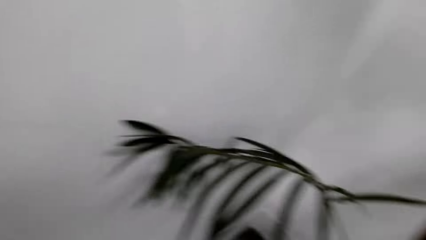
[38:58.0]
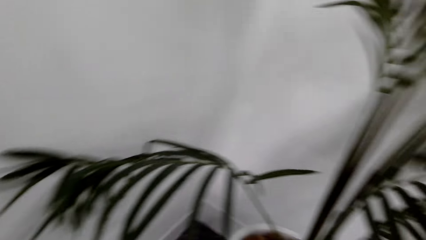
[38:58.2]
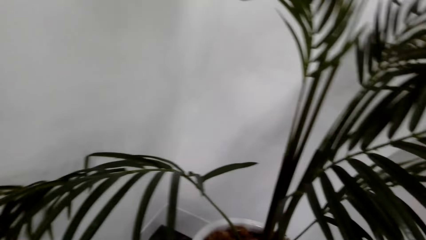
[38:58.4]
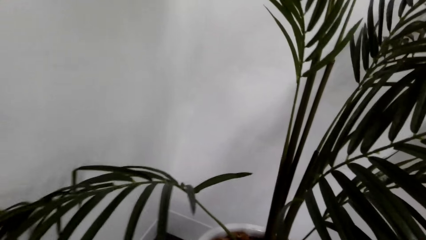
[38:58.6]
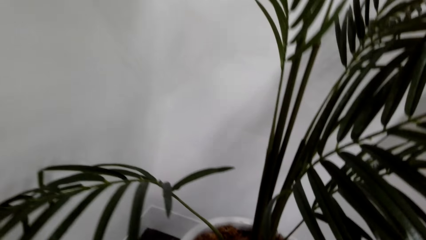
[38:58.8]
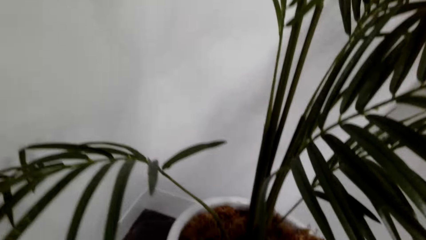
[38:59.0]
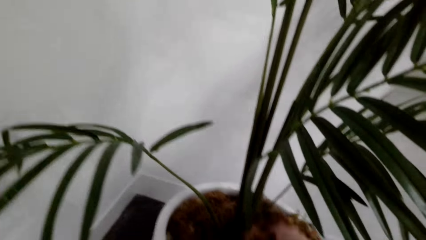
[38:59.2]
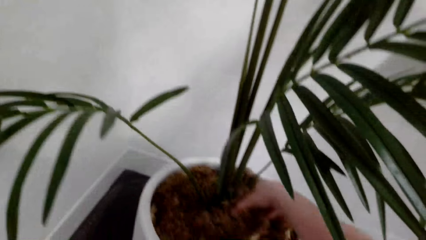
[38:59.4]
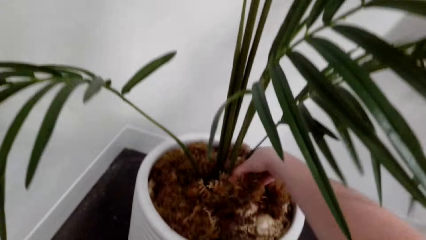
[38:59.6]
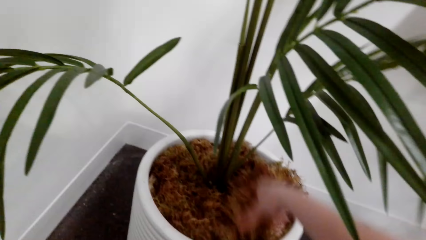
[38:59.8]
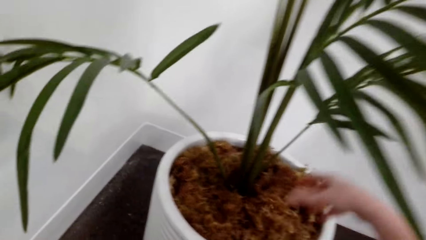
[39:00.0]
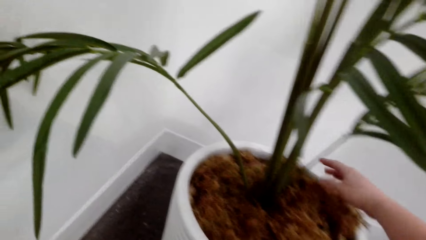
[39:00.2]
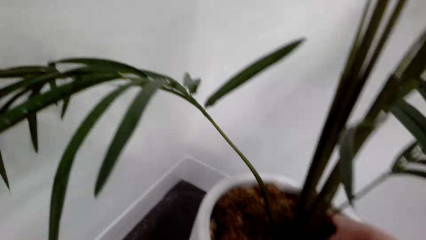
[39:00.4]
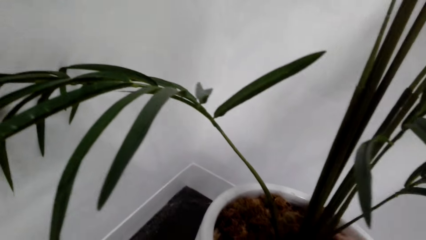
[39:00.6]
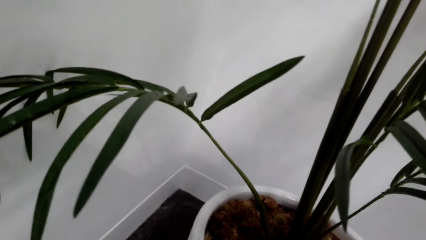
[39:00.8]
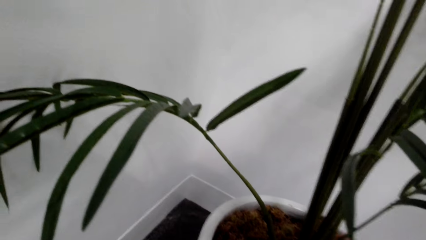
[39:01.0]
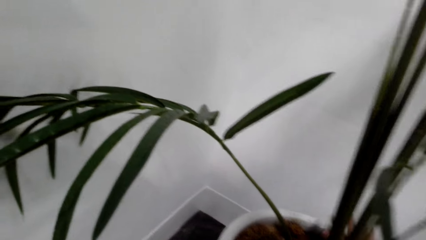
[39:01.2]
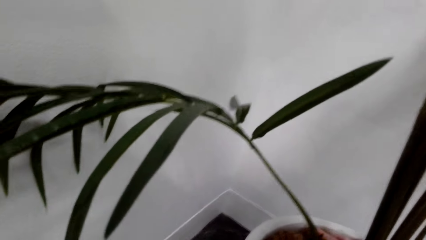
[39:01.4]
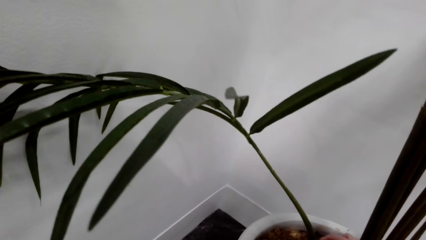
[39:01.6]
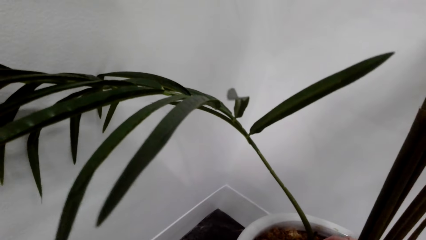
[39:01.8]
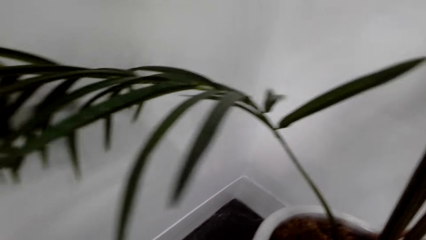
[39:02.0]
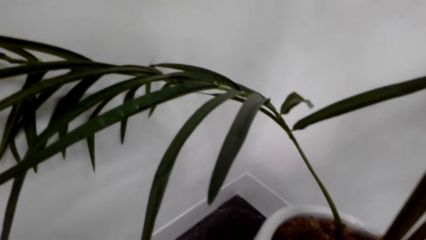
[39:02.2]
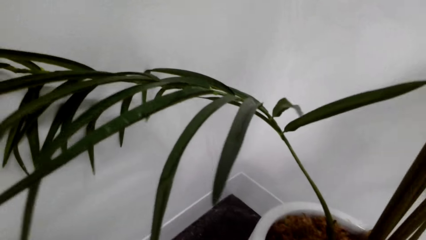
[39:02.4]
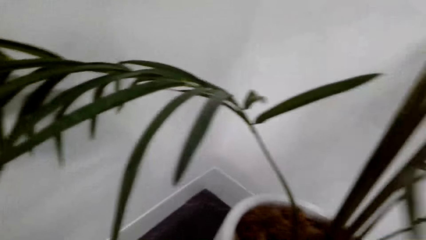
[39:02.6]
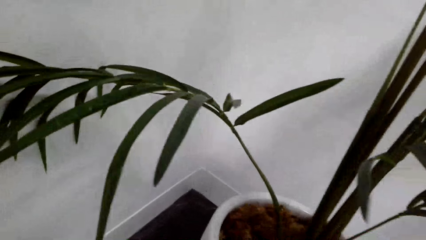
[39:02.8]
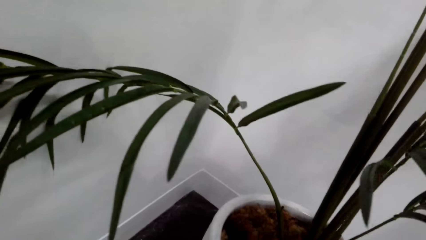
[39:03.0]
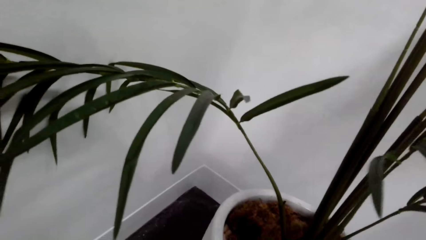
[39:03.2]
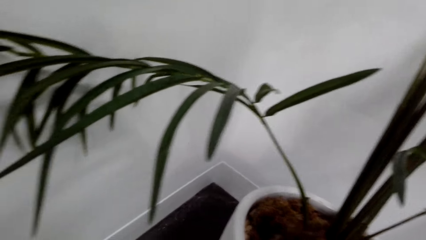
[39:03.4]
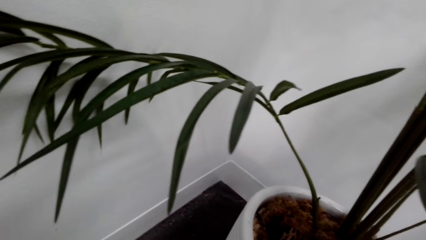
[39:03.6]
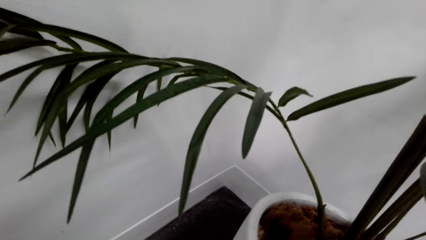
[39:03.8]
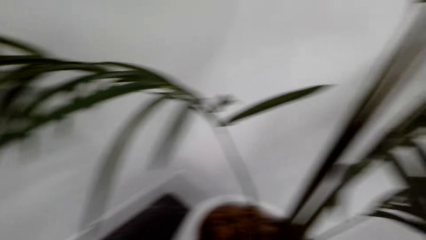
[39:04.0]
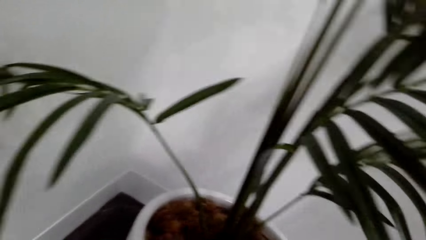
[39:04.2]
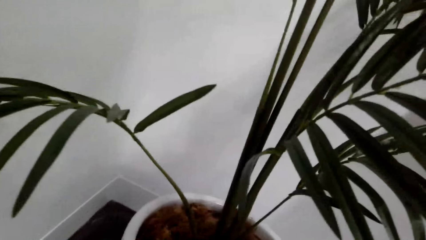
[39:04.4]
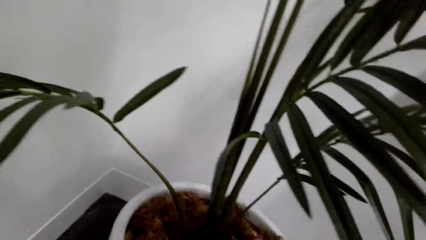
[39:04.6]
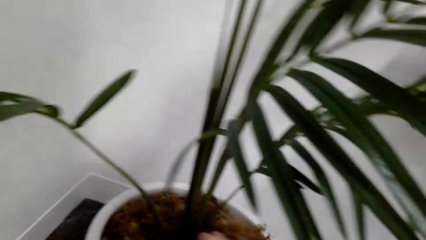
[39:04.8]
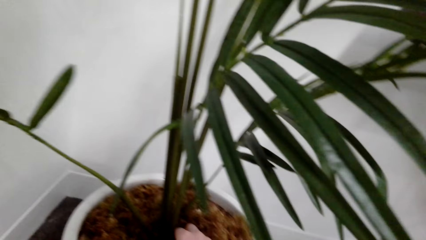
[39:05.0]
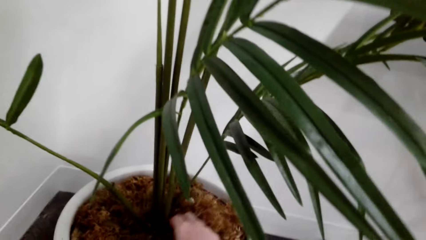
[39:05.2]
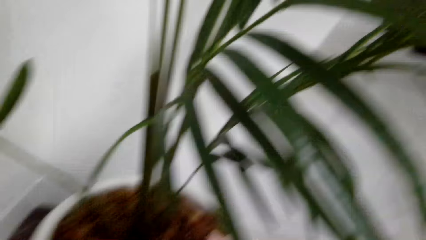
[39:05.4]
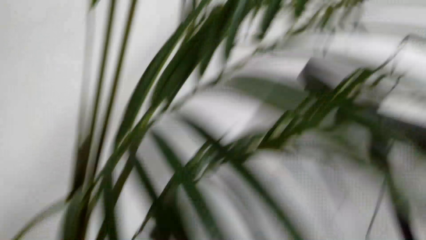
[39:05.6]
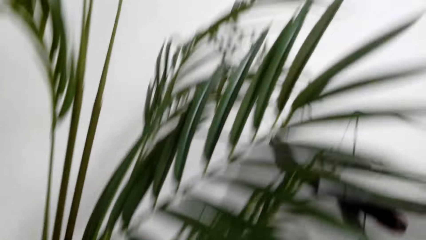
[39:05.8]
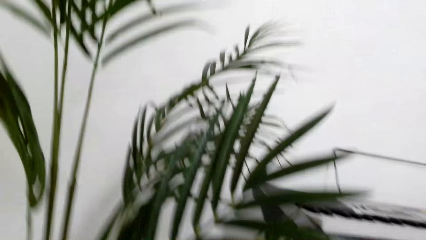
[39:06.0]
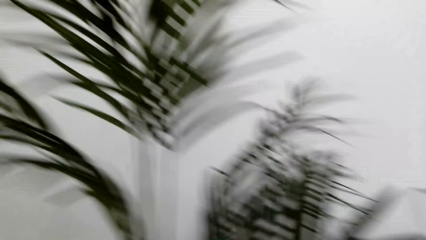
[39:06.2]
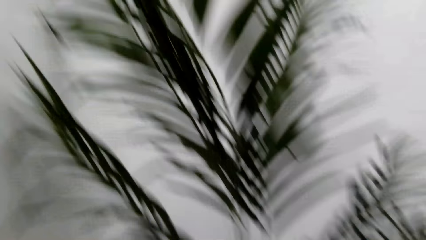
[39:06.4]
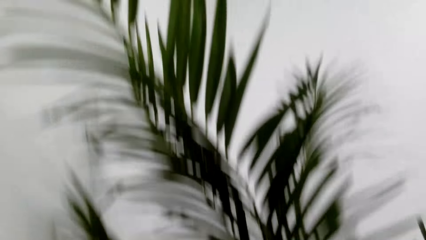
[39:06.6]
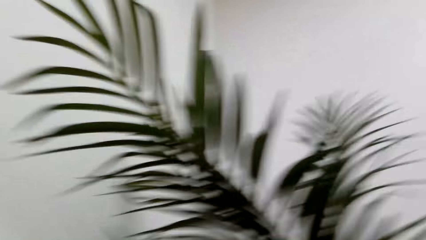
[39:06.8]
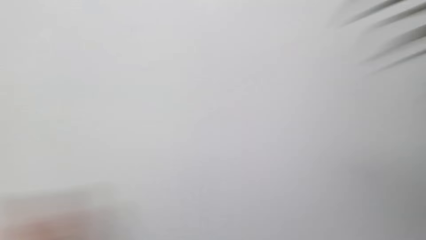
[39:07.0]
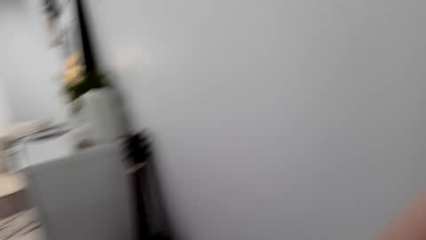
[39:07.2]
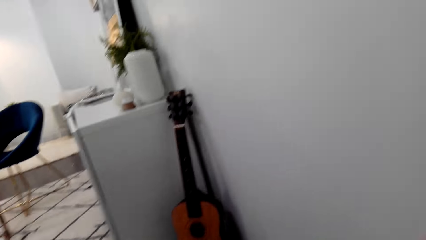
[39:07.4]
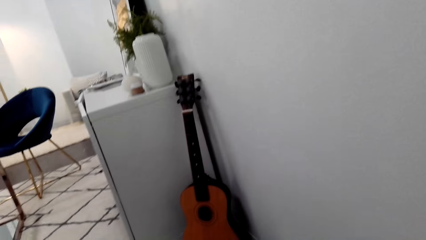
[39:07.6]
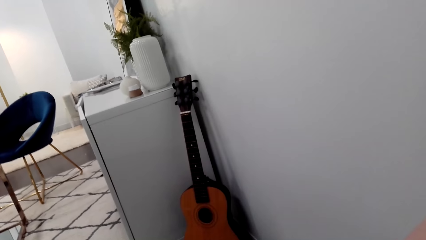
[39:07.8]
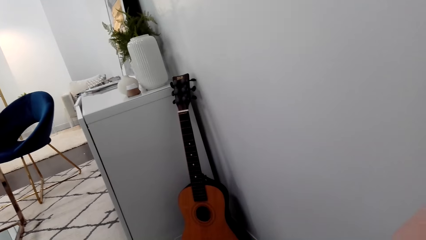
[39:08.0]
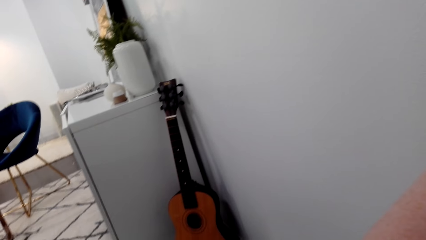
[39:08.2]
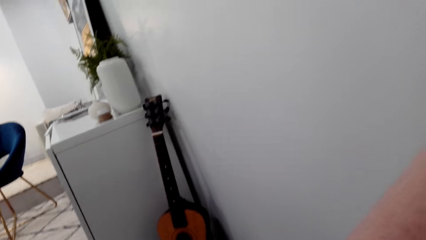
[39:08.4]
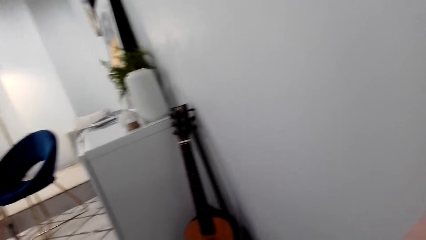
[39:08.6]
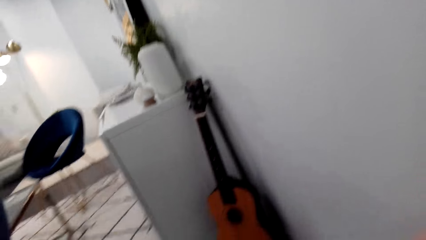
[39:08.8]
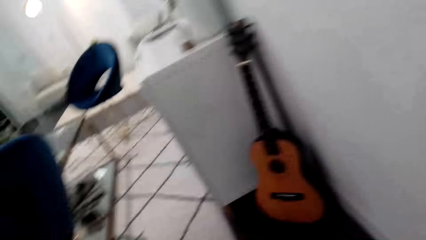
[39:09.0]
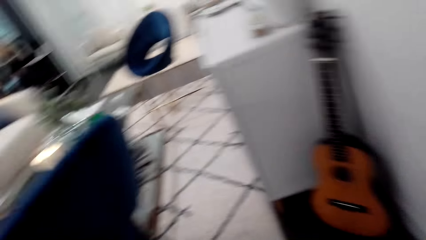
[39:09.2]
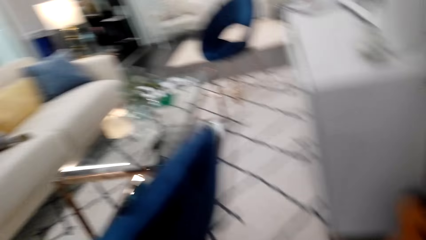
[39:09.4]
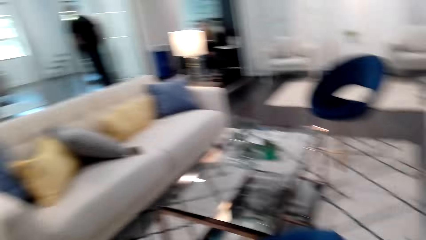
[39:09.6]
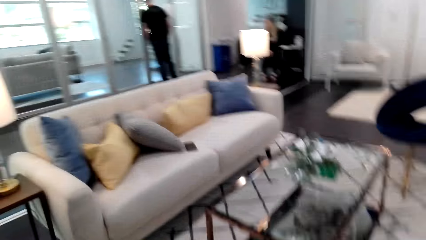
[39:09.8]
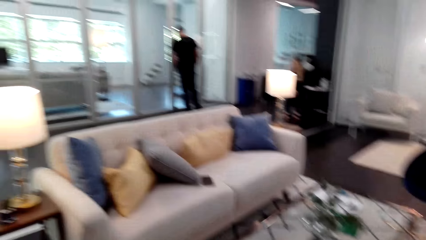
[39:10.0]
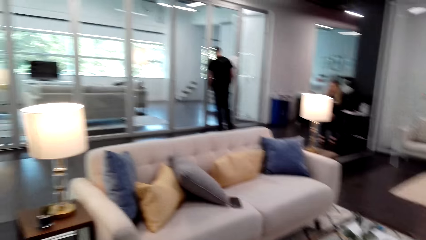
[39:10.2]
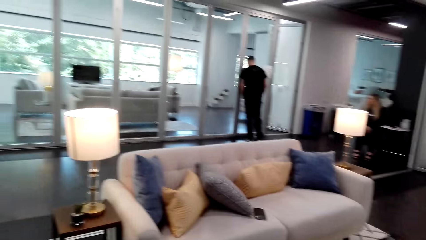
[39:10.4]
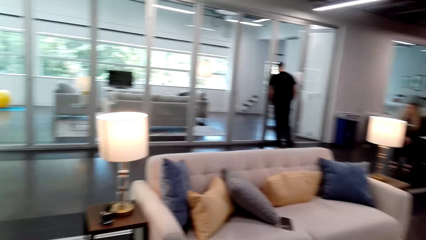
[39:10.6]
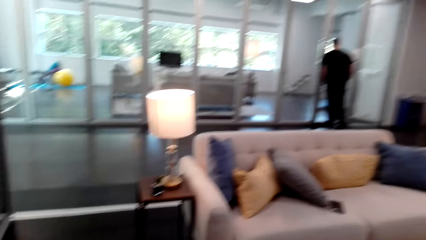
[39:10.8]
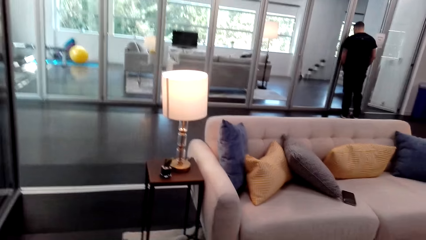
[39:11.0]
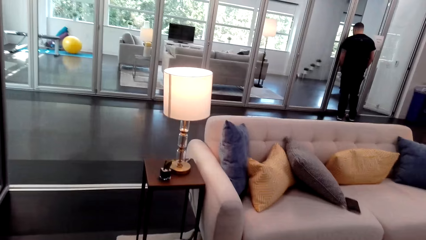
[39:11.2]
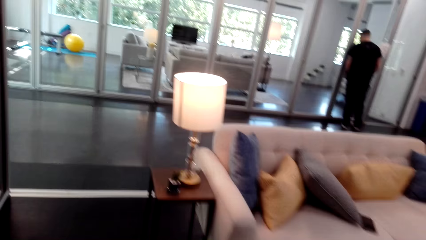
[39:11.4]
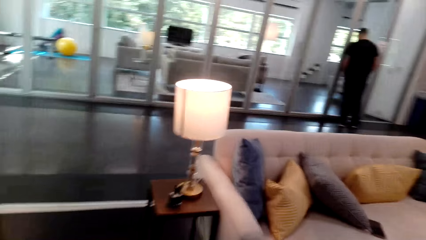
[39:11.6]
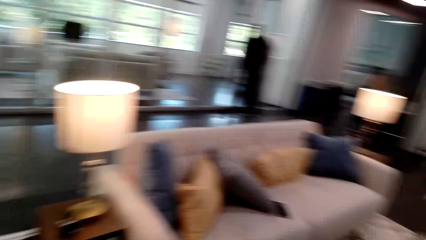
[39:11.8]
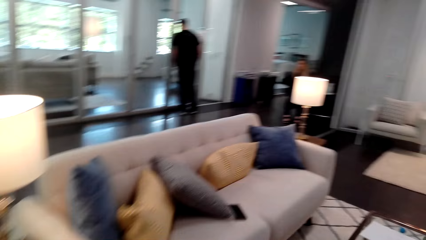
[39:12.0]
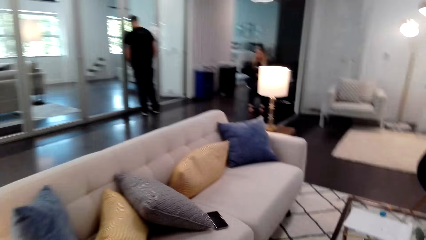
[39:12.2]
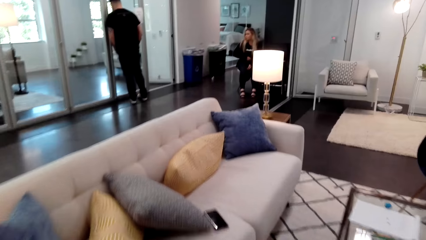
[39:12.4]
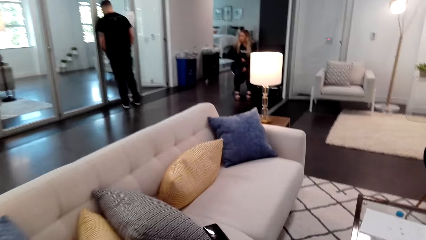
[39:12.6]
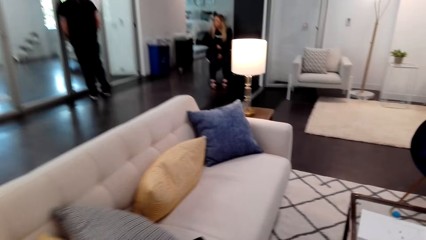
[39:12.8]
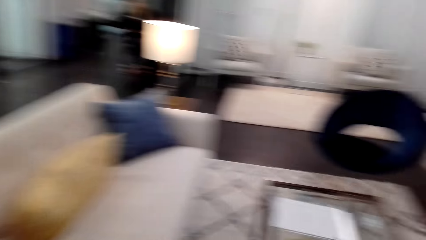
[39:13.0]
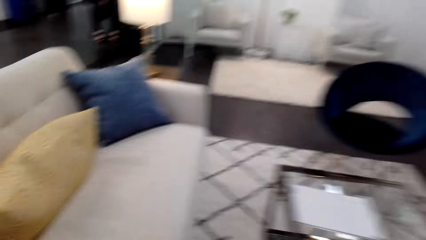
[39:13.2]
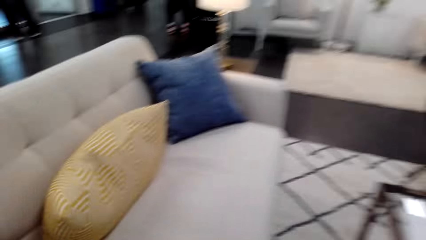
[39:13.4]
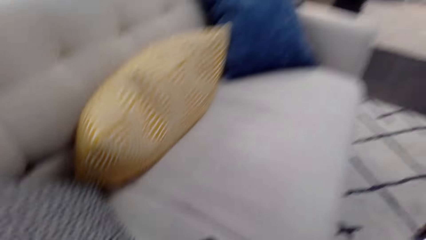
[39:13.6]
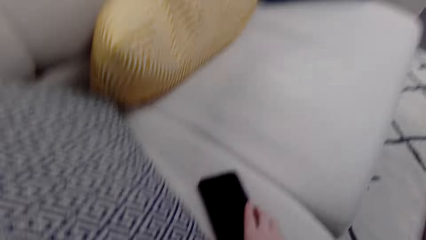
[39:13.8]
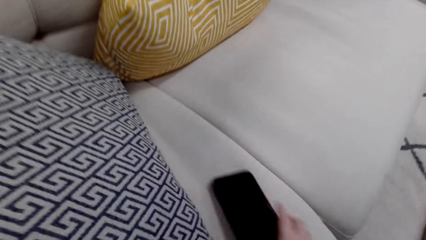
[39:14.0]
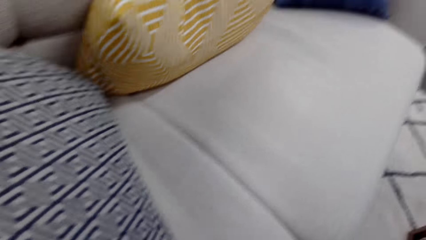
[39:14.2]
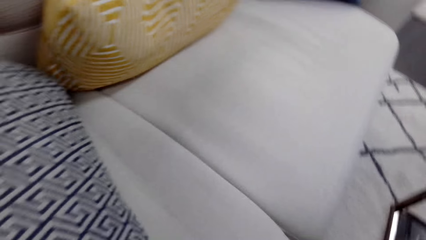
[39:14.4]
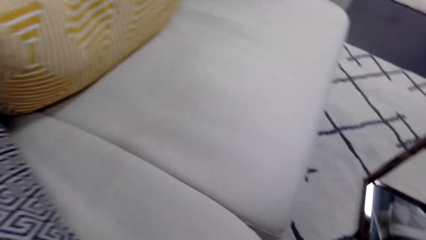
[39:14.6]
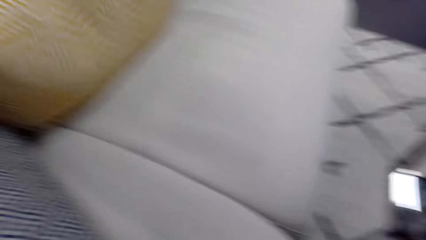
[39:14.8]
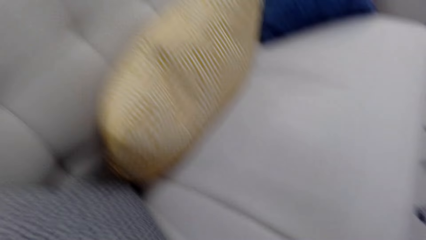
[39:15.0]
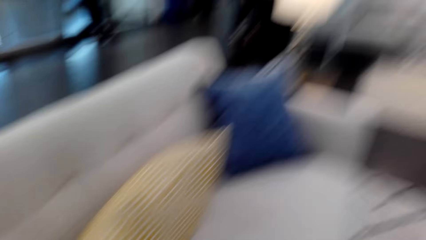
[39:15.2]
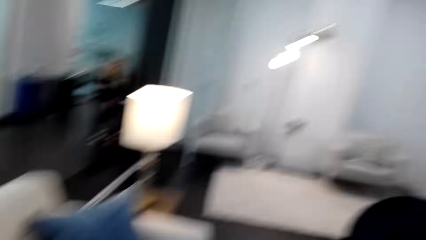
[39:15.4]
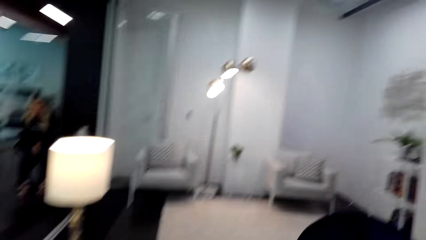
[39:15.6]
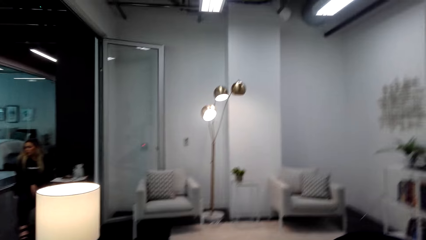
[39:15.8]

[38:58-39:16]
The camera wearer searches the potted plant. They touch the dry leaves. They walk in the house. They move around. They pick up a phone. They move the phone.
